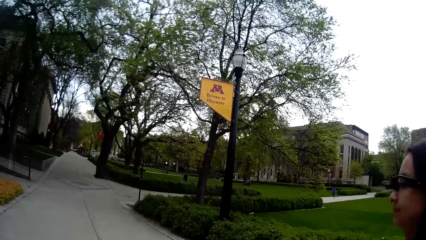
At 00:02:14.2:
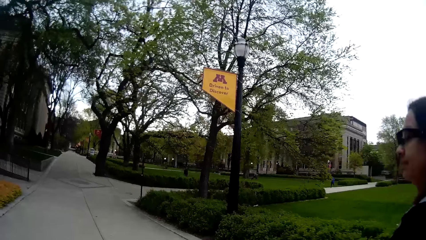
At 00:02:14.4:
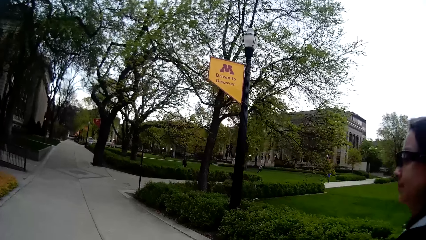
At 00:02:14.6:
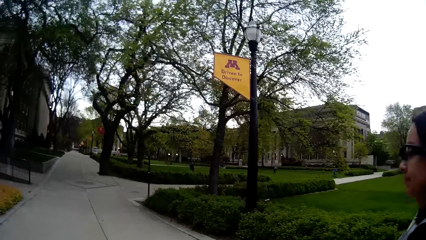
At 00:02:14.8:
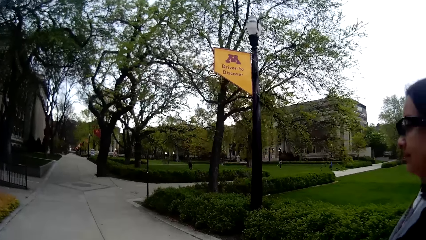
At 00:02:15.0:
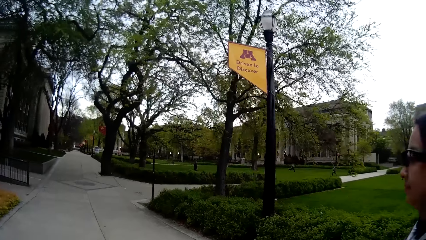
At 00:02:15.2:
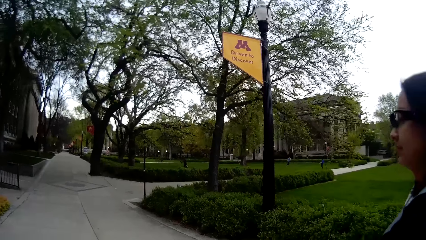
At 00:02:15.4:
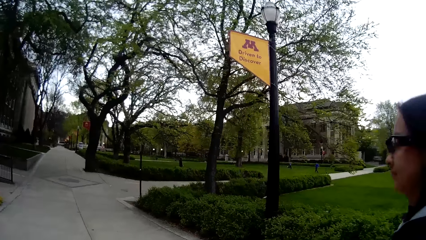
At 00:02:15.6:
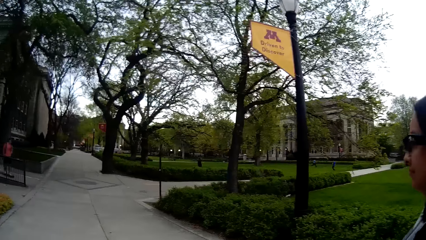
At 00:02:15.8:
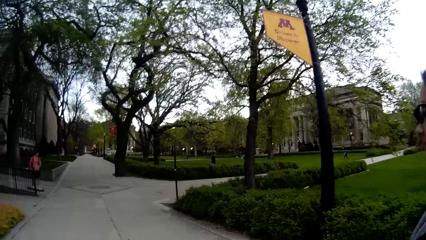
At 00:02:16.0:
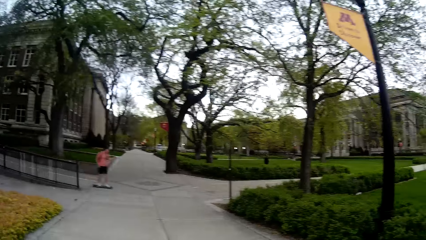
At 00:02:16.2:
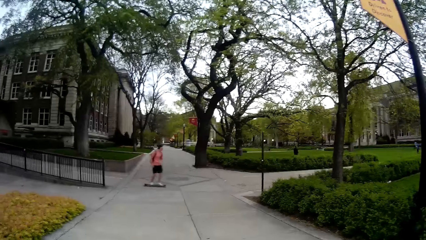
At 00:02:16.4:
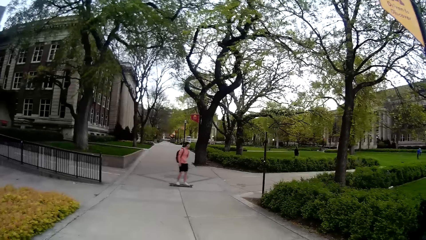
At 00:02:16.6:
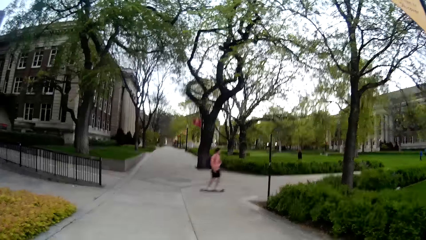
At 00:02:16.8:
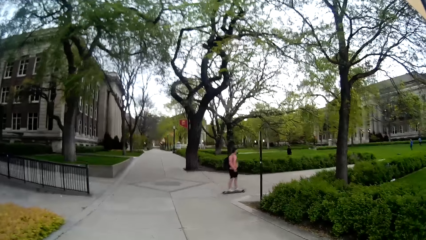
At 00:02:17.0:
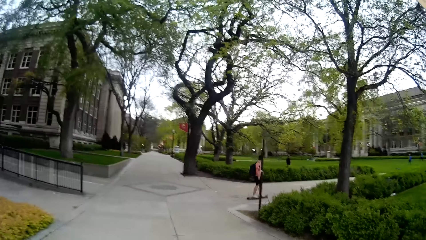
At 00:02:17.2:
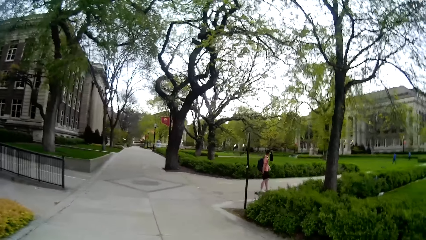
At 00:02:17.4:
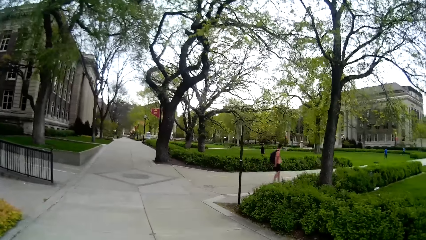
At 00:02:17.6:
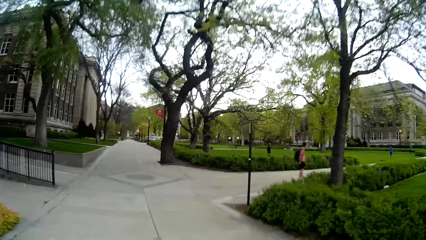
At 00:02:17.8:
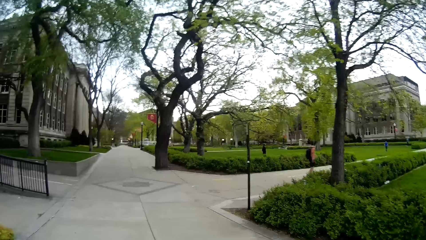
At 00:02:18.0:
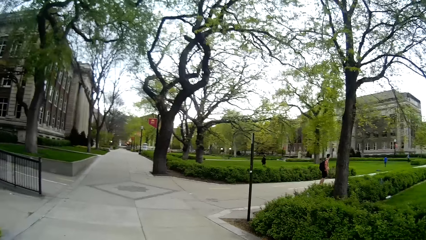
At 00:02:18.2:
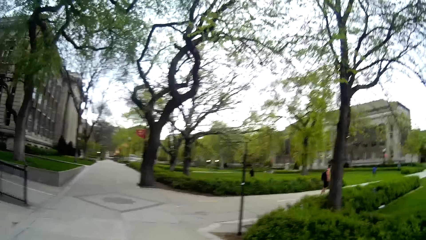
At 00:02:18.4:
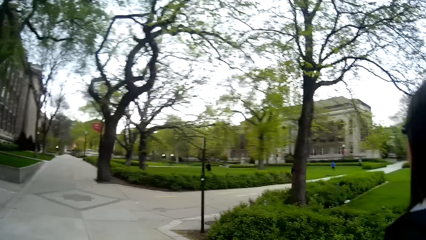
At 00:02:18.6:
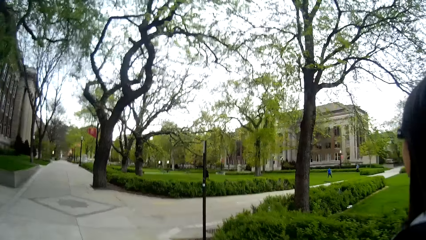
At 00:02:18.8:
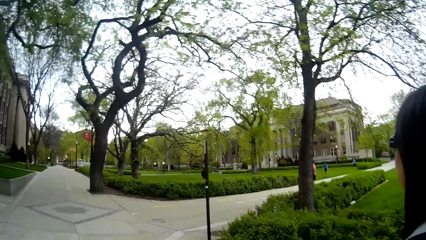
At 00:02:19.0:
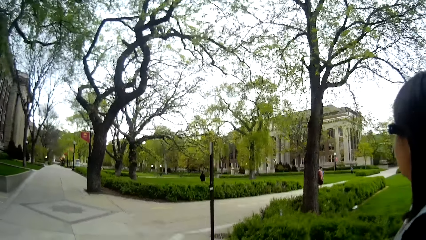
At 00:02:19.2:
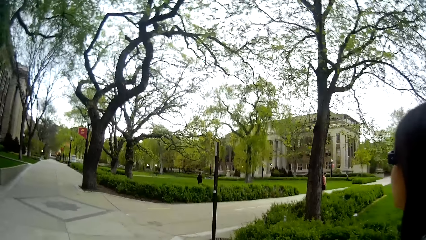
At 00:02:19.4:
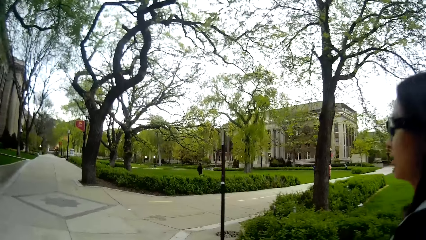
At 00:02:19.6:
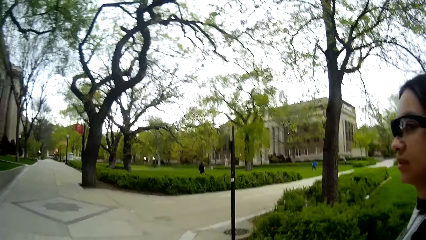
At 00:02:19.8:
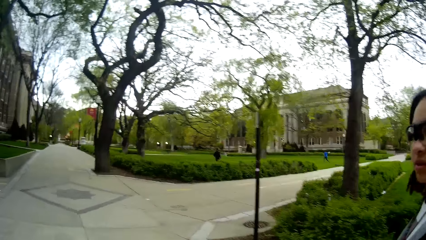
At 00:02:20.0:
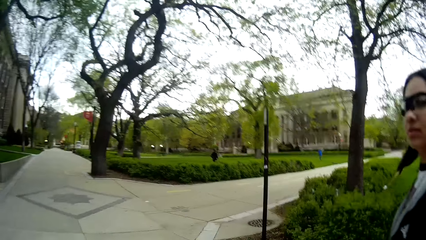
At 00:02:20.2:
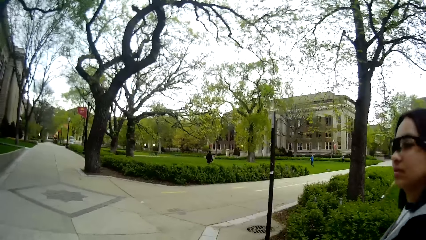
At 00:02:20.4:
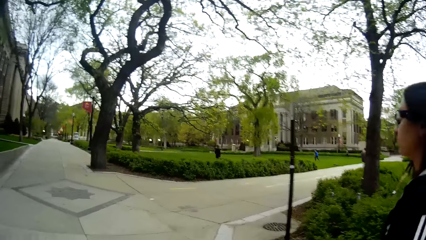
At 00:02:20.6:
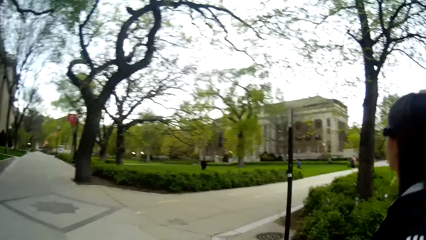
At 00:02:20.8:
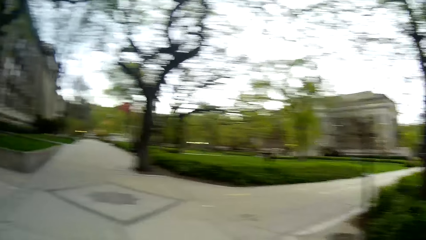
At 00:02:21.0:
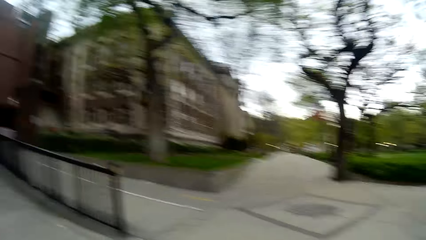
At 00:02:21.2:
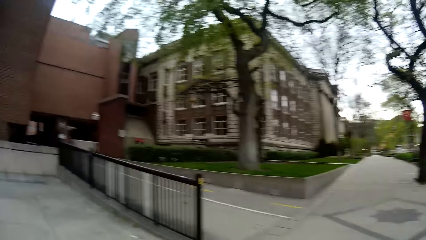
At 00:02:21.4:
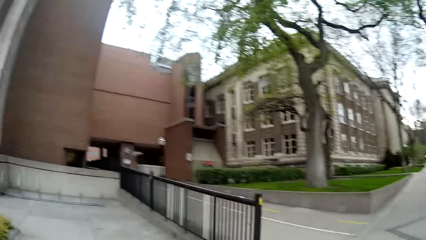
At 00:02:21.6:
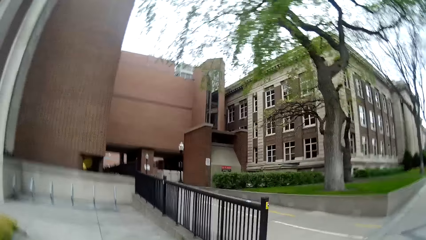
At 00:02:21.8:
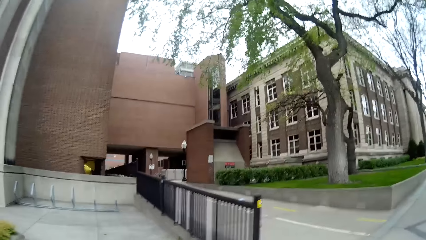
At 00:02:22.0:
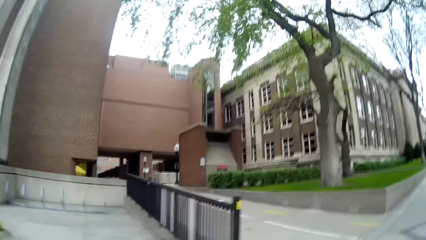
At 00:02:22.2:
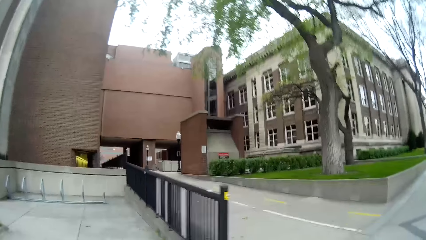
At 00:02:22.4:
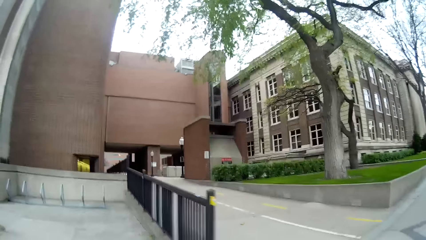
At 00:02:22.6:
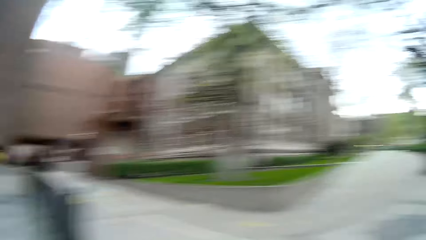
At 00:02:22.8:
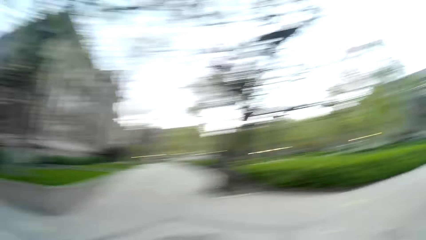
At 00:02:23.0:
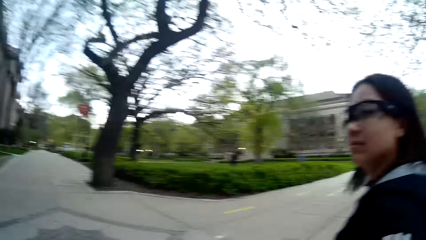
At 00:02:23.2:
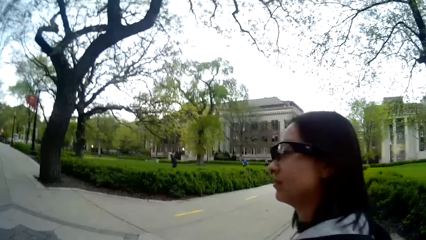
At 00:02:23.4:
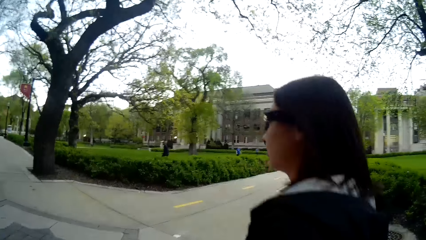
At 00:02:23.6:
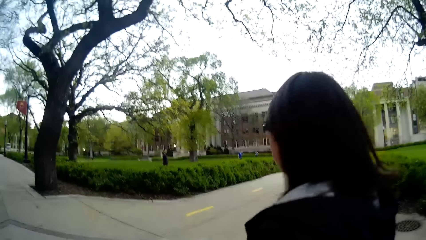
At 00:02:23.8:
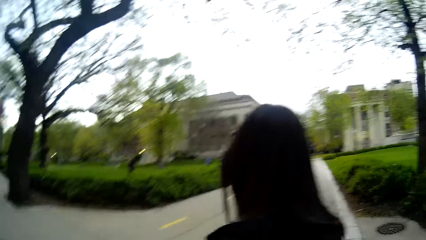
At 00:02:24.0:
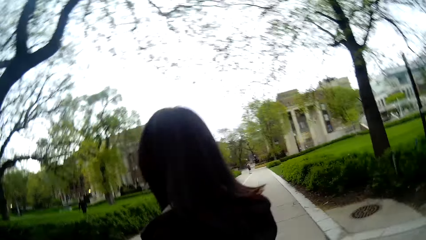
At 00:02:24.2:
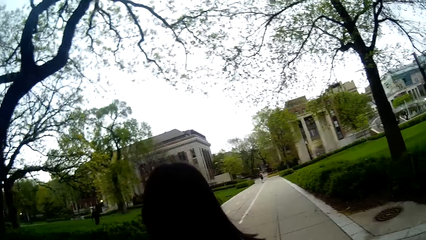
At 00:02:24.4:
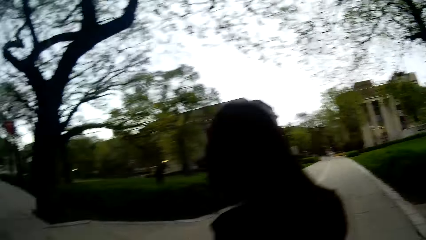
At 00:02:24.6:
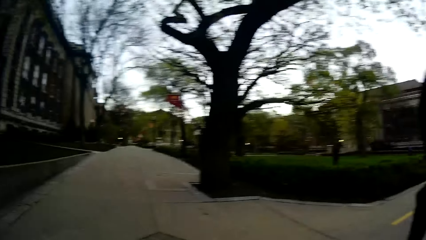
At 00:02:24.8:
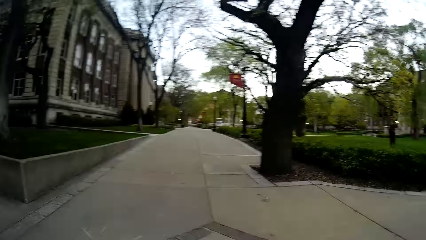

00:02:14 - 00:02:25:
A man skates past the camera wearer. The woman converses with the camera wearer.

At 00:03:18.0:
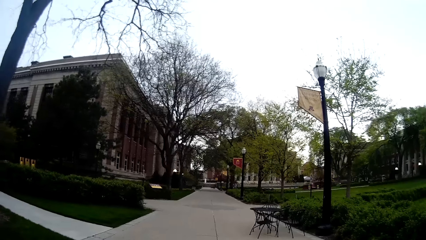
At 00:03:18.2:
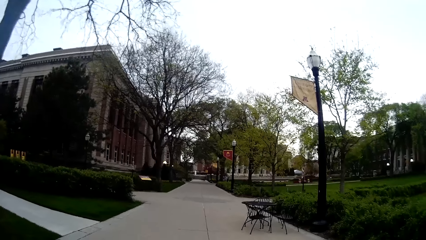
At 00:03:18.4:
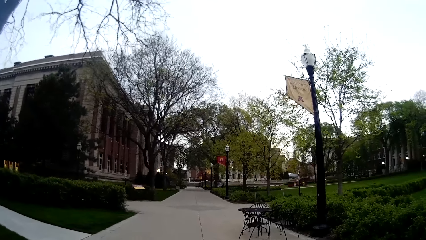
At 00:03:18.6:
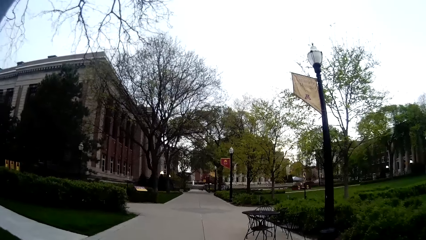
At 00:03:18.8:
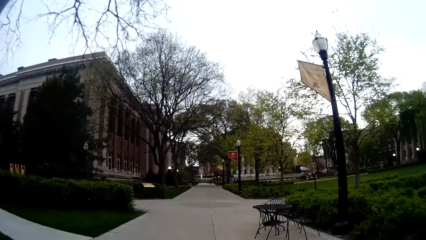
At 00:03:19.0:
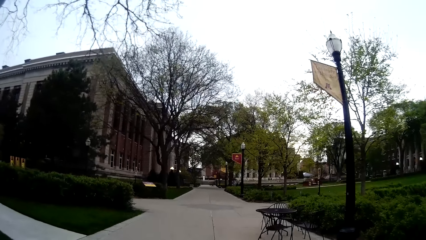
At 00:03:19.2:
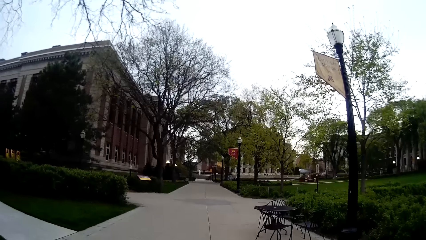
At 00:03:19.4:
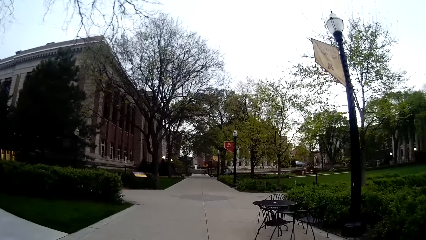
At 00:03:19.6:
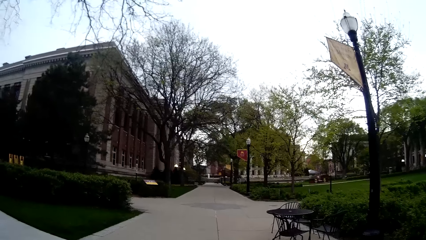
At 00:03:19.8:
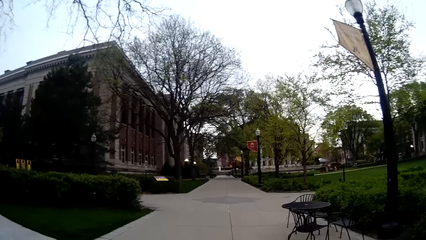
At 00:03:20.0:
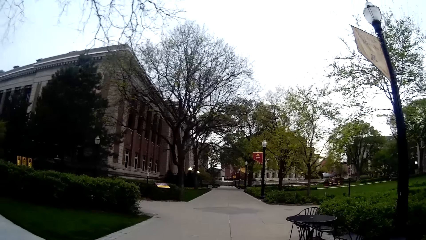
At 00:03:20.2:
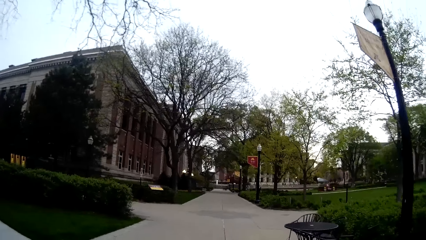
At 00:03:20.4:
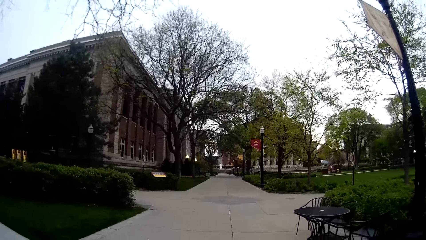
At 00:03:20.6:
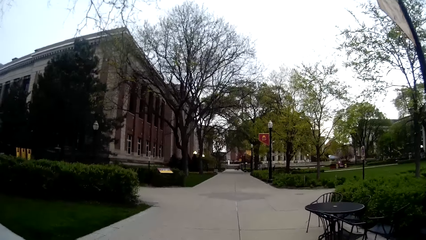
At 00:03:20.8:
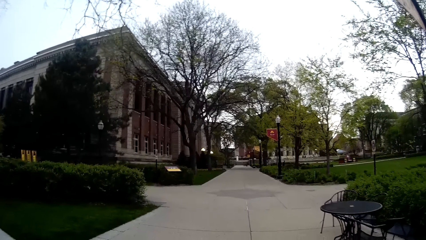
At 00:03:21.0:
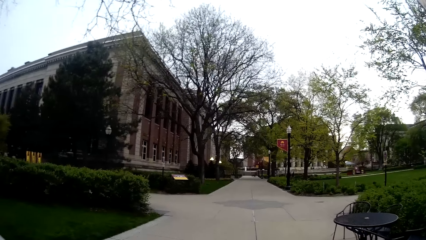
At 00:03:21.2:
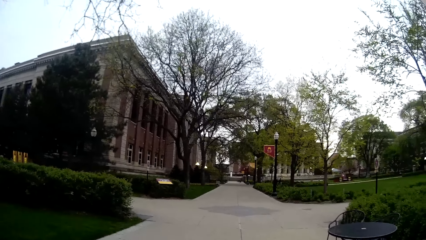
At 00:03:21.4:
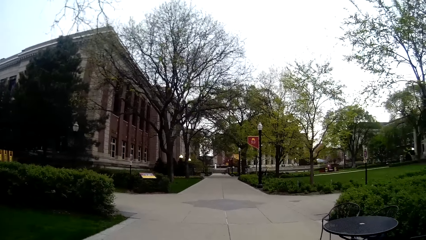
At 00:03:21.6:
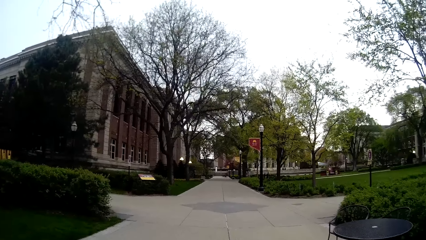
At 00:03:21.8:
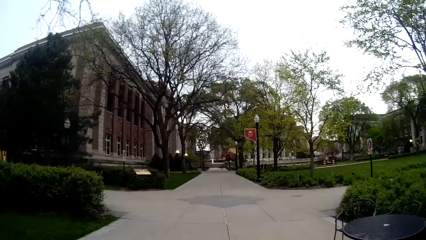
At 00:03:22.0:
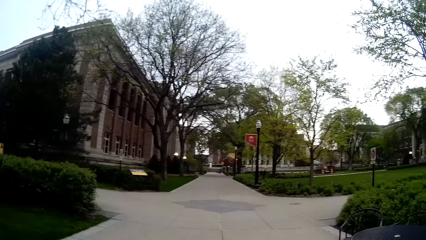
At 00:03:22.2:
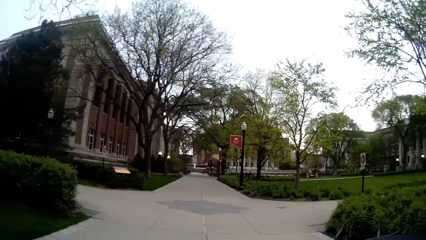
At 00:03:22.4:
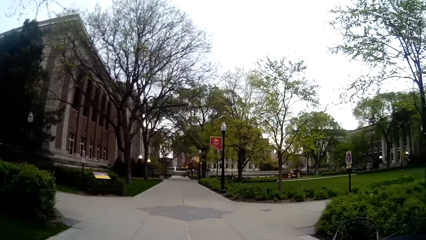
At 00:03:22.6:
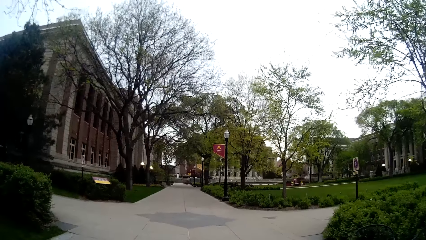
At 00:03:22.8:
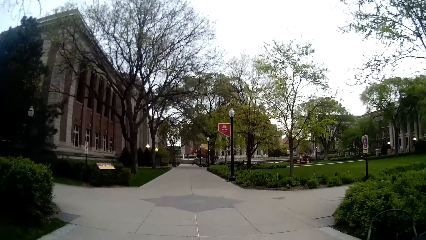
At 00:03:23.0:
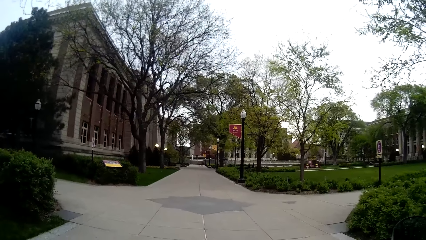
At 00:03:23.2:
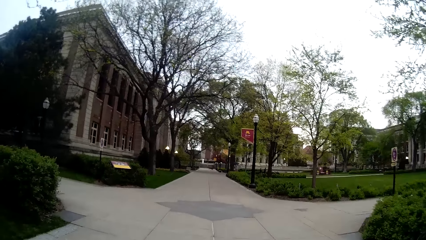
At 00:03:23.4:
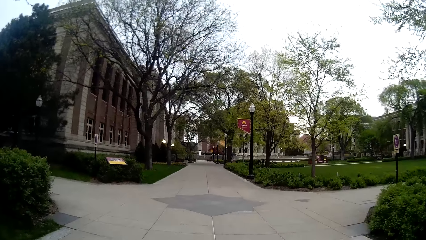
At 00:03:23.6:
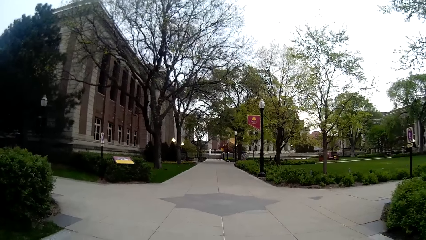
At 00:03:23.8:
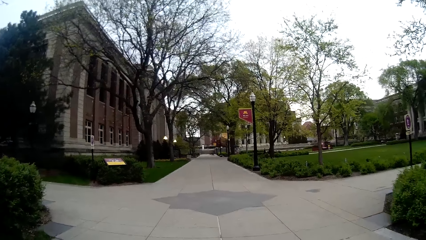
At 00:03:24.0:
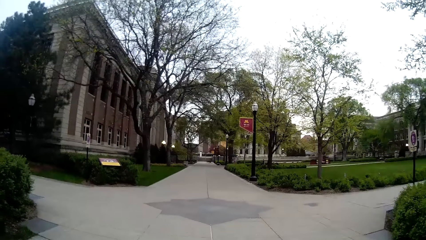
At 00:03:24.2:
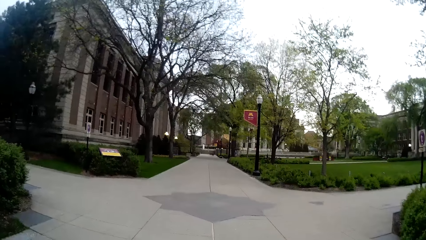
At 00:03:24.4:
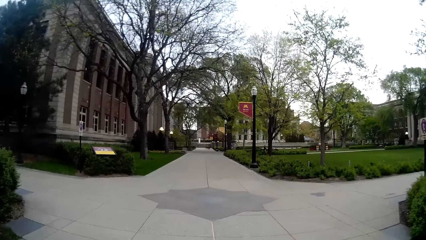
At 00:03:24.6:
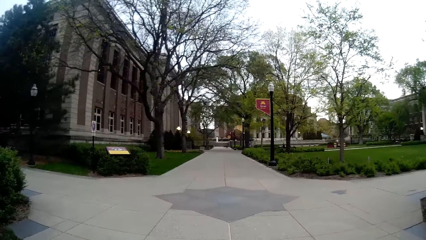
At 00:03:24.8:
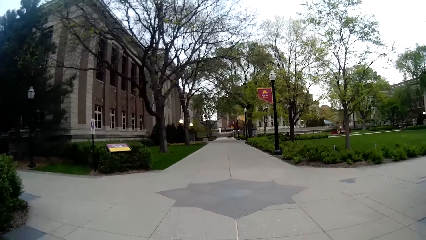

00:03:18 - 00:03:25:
The camera wearer converses with the woman.
